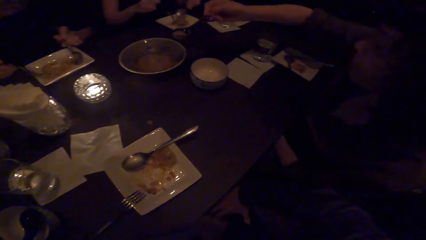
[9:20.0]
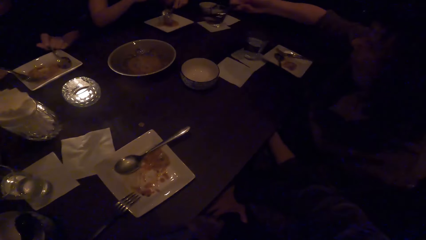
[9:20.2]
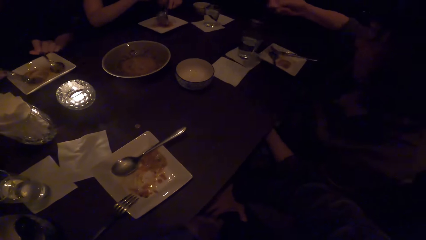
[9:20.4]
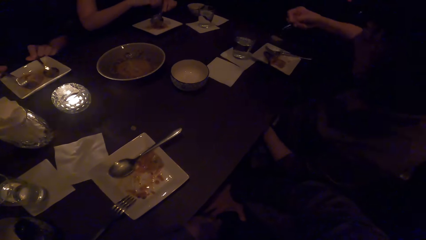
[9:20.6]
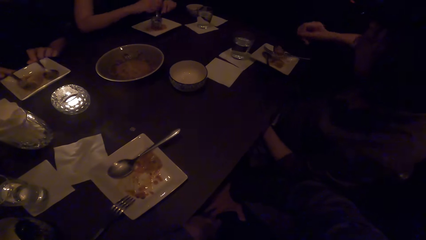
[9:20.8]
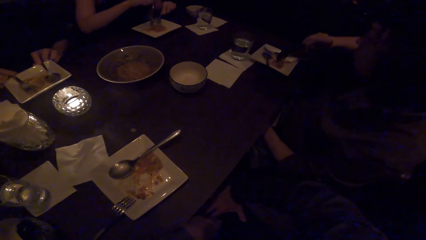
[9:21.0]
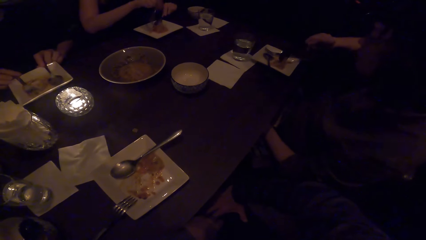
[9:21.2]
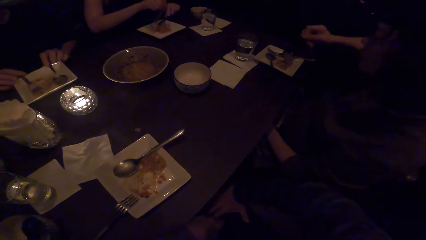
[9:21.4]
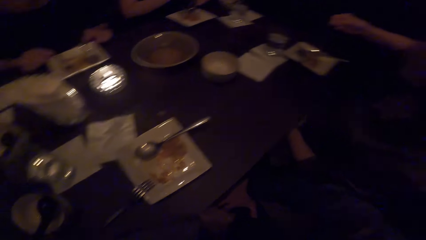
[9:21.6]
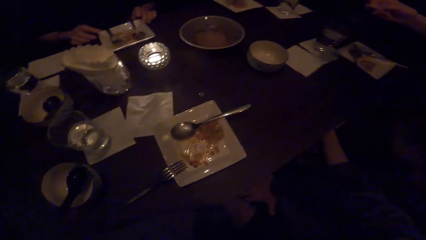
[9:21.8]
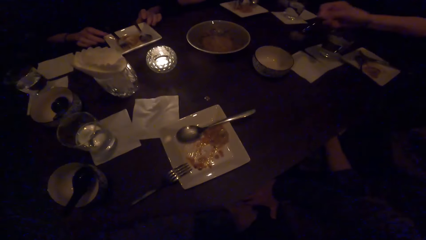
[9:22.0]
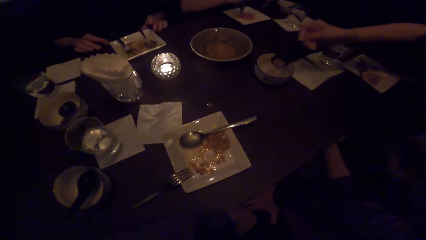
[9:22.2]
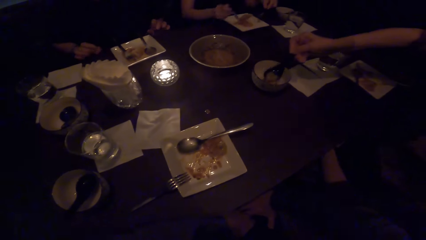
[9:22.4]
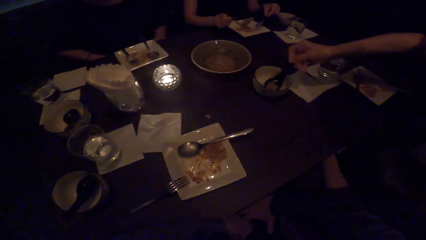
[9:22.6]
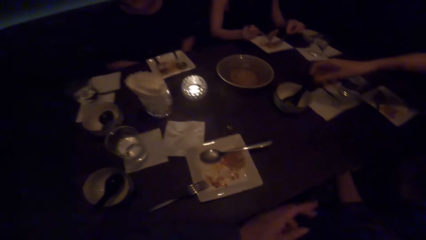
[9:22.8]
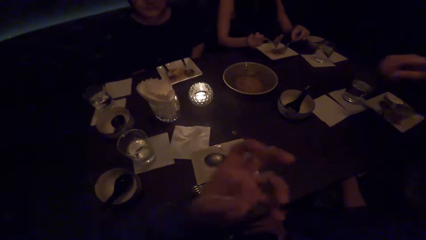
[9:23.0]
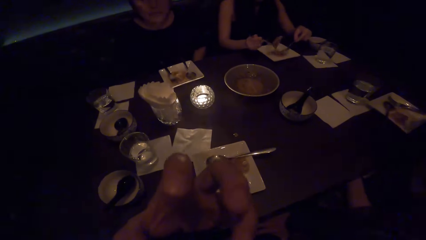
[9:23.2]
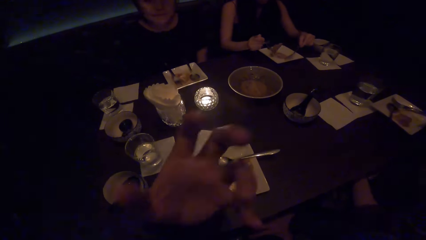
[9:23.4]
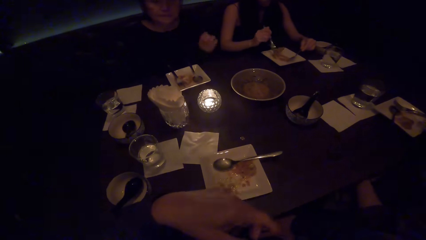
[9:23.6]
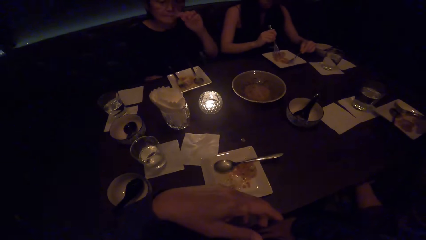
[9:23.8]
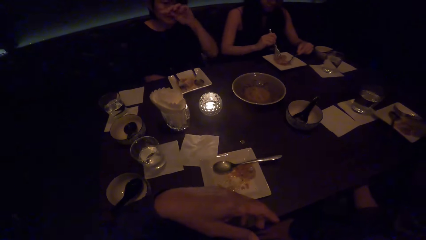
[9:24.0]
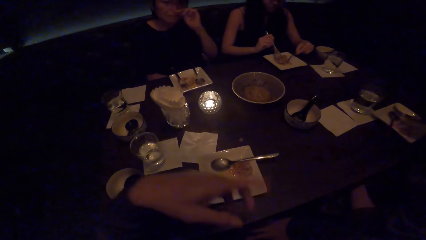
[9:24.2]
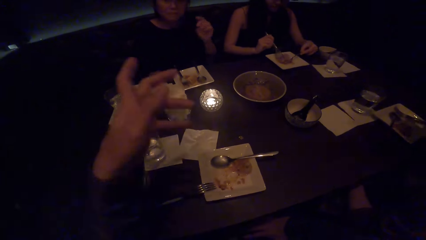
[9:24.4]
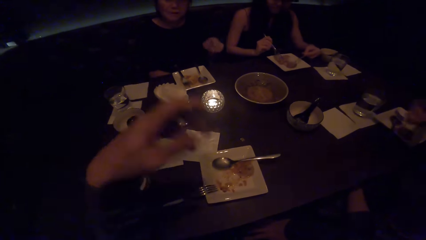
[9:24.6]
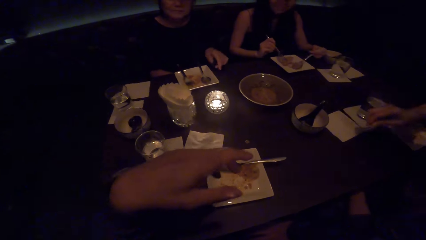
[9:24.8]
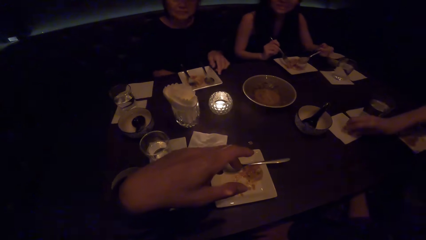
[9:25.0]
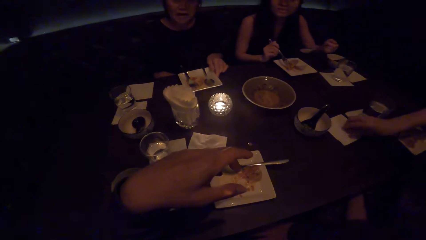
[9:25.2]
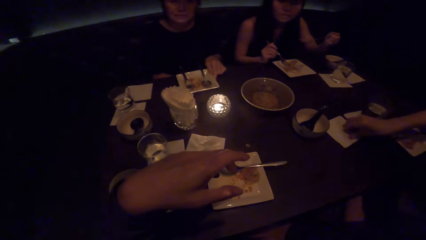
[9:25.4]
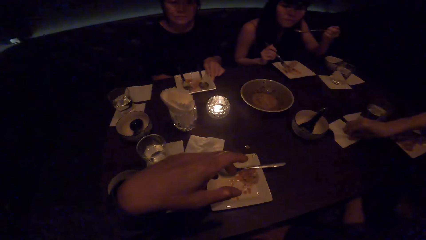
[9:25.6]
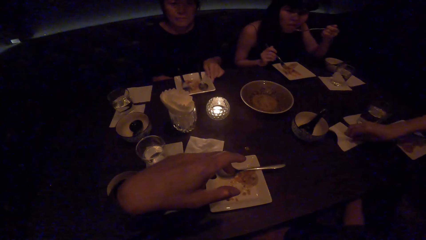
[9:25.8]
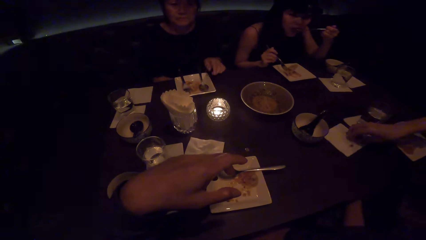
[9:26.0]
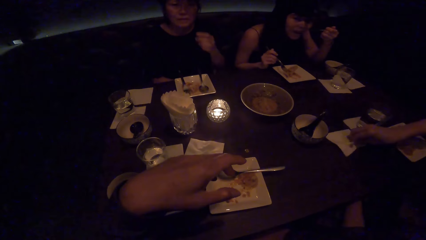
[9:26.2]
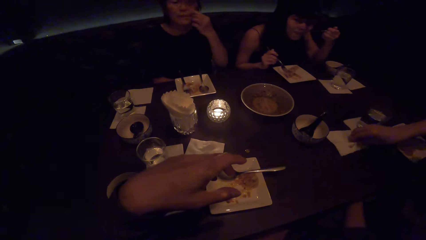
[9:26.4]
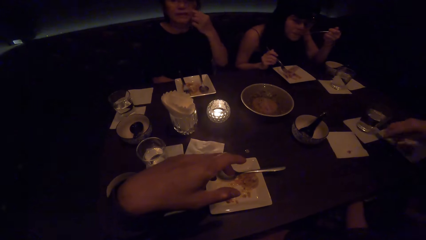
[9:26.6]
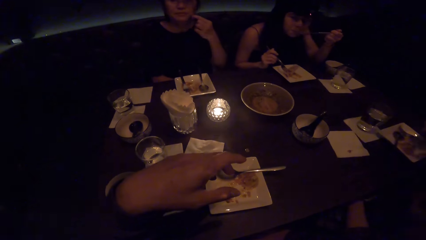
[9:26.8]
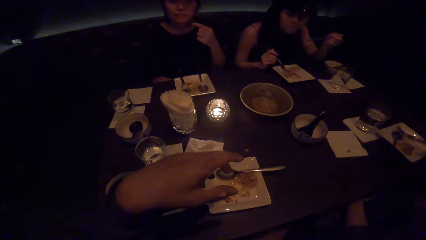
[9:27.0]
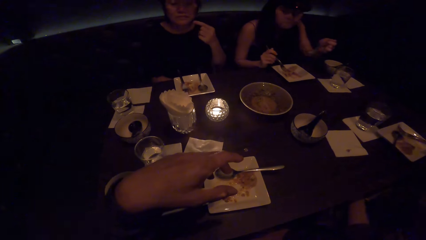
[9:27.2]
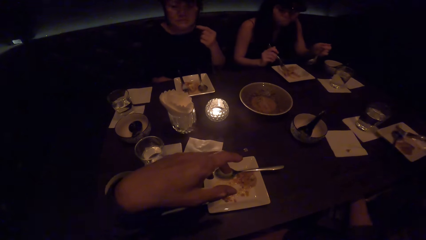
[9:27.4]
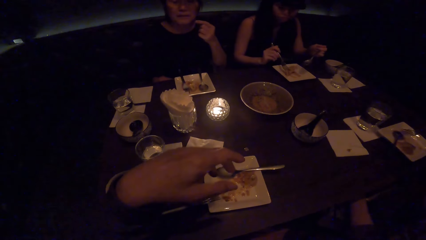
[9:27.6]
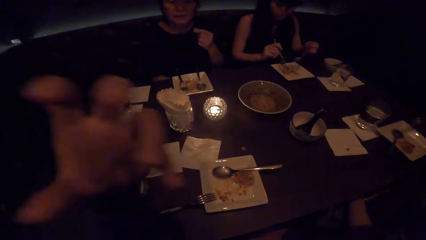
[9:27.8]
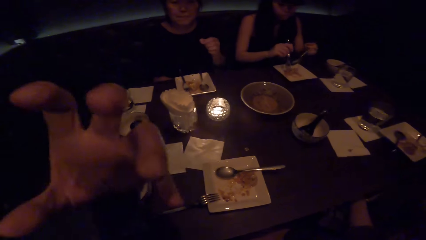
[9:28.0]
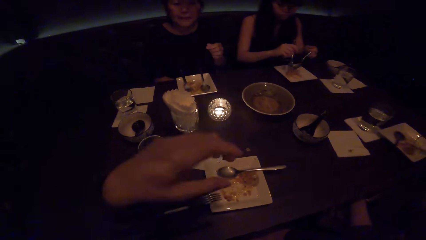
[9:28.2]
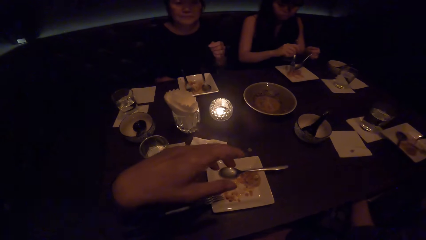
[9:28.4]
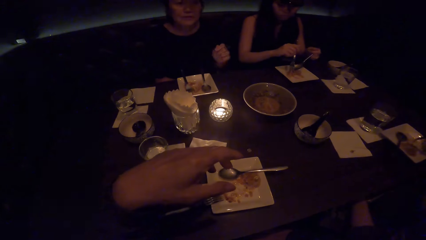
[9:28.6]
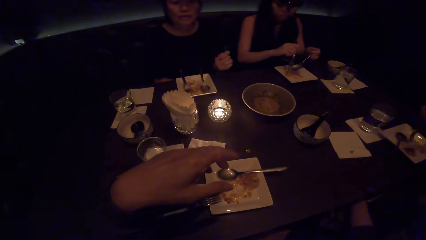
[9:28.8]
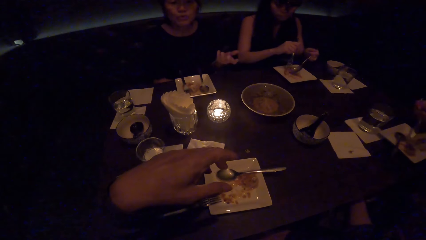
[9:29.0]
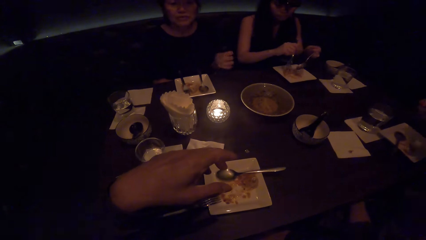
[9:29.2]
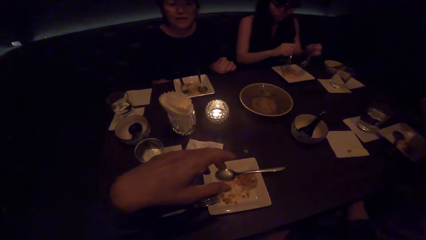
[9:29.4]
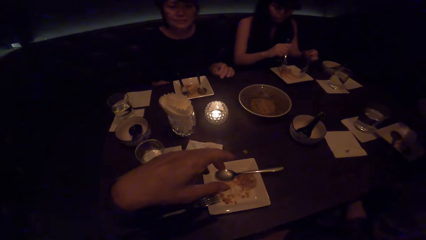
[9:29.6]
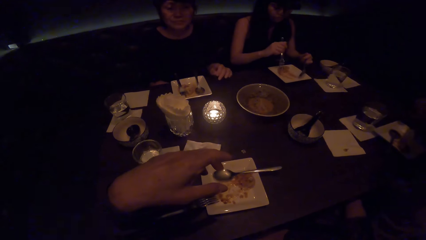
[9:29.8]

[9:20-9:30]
The camera wearer looks around. They move the hand. A woman touches the napkin. The camera wearer speaks to the woman and moves hands.

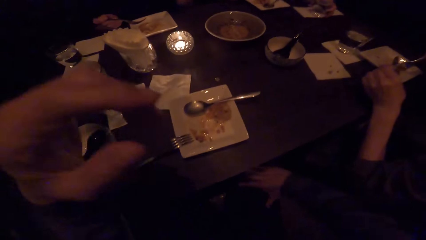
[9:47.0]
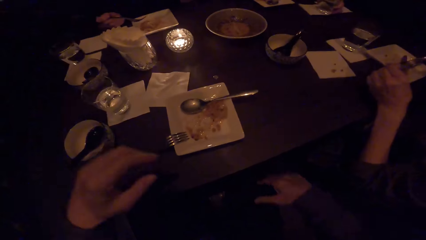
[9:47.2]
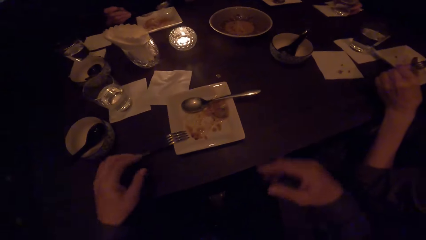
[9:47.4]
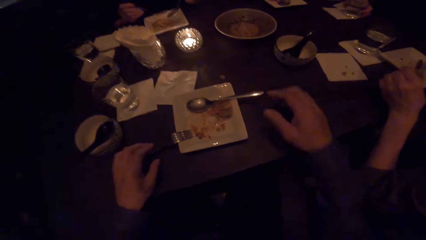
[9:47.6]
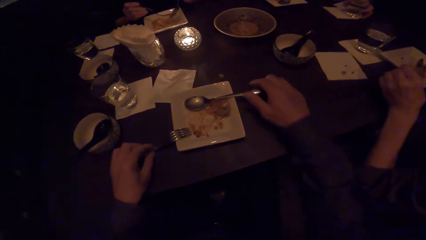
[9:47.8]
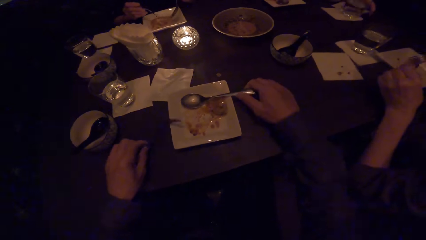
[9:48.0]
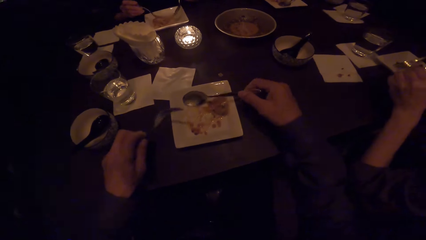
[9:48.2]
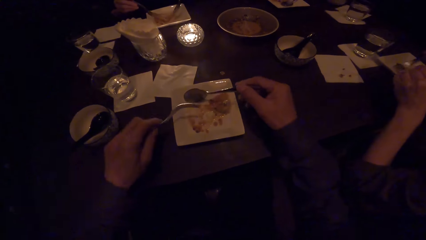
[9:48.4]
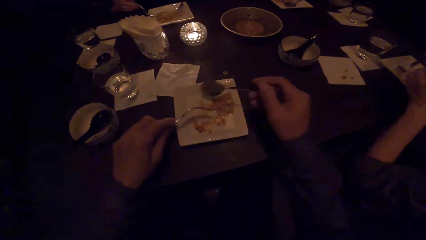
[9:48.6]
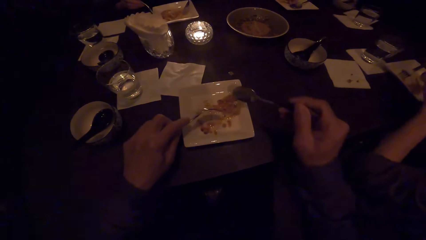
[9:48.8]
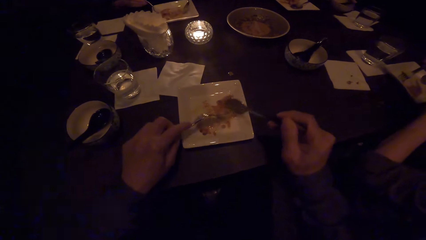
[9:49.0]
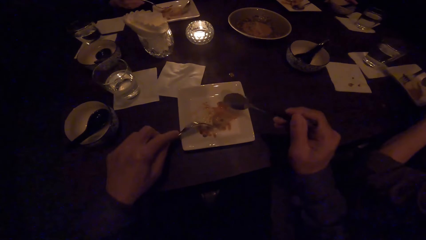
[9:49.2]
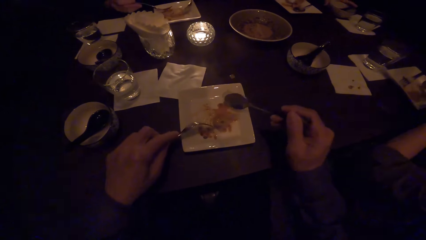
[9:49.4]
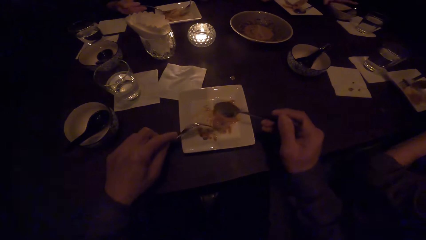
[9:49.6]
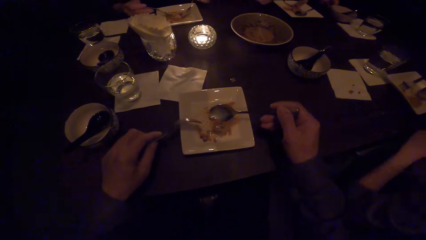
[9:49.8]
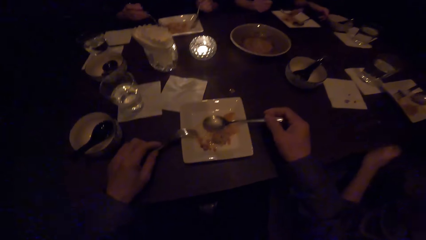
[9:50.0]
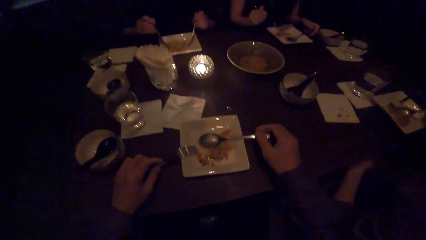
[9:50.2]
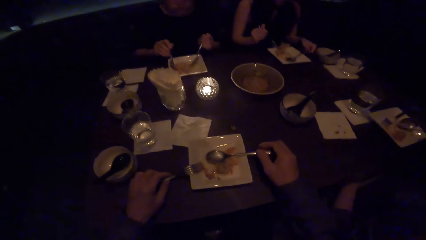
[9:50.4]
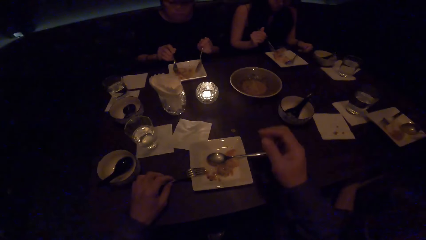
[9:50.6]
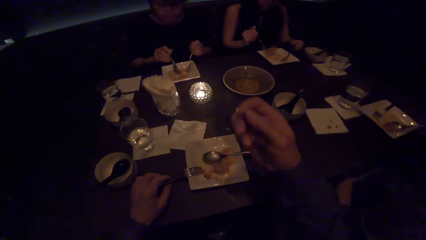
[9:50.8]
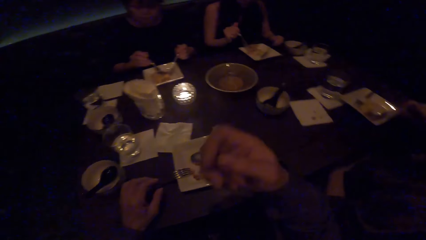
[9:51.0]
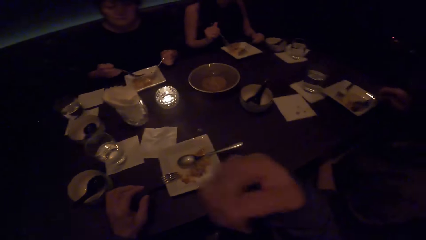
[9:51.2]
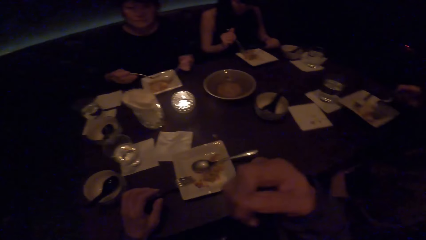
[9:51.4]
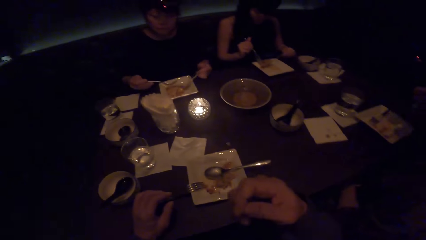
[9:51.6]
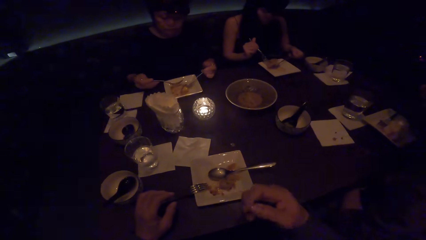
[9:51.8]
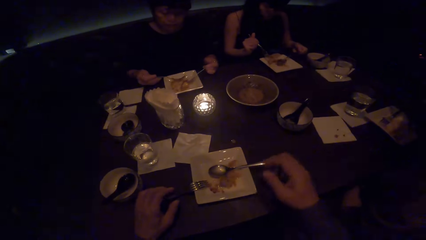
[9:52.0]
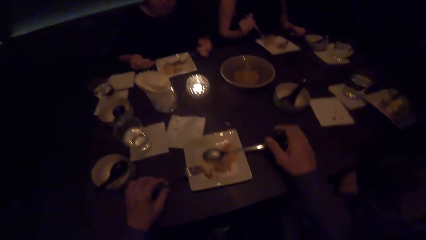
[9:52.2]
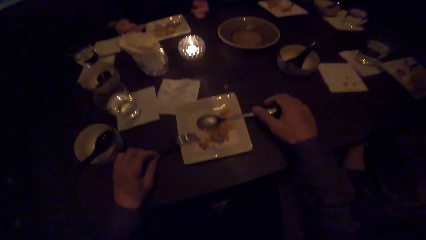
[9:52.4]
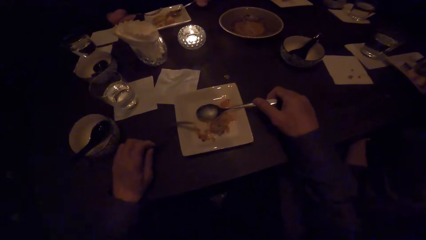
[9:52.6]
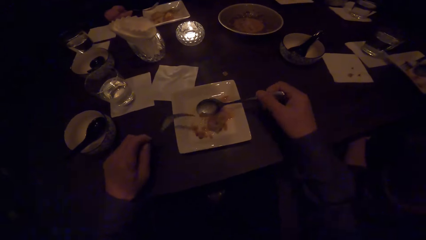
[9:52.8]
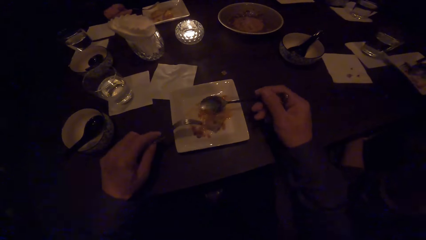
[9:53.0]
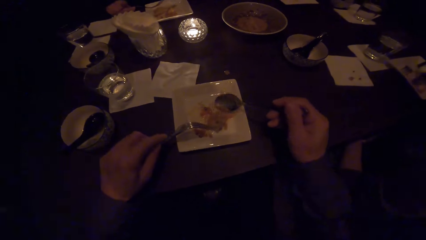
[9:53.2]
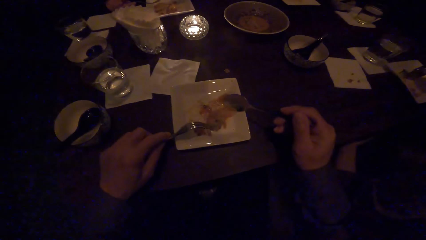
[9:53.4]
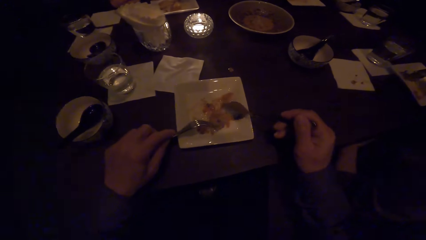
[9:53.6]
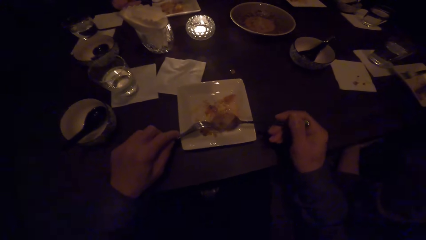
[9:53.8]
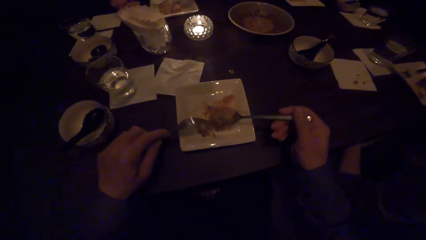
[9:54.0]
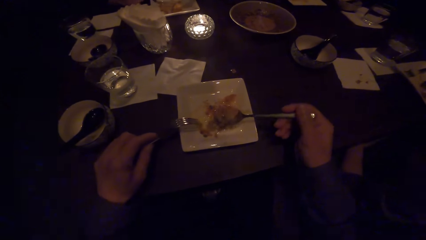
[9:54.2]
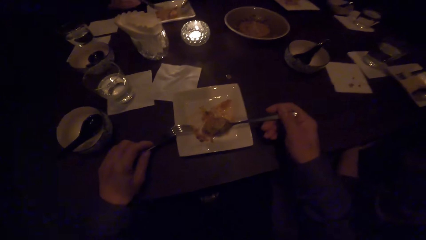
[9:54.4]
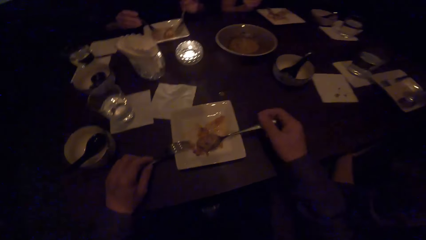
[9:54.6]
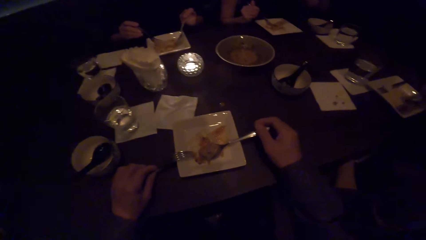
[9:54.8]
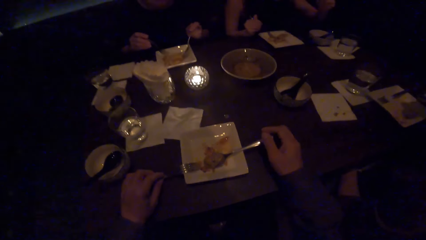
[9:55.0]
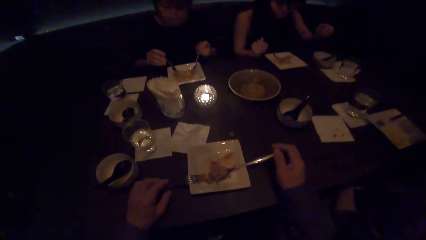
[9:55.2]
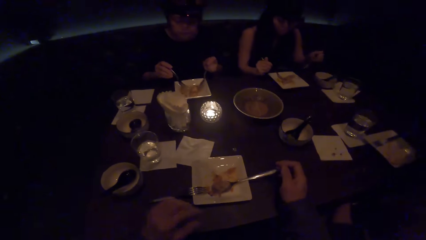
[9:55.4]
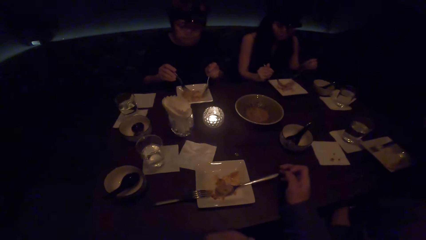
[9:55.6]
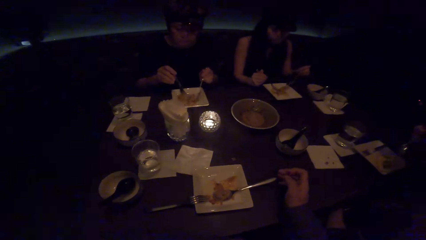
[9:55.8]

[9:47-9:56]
A woman moves the drink. The camera wearer scoops food. They move the spoon. They move the hand. They scoop the food.
